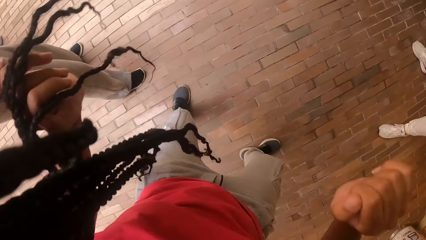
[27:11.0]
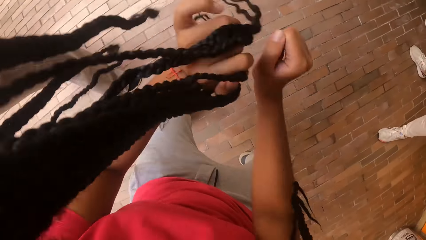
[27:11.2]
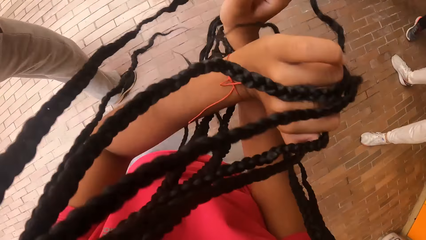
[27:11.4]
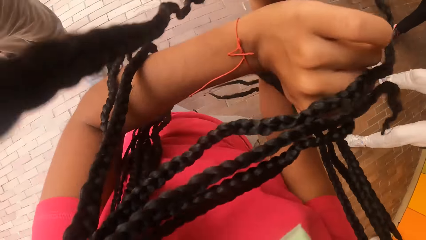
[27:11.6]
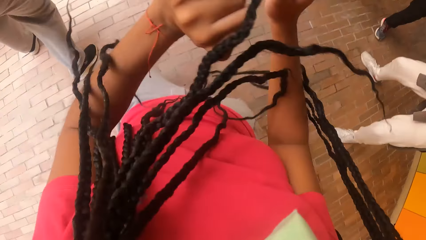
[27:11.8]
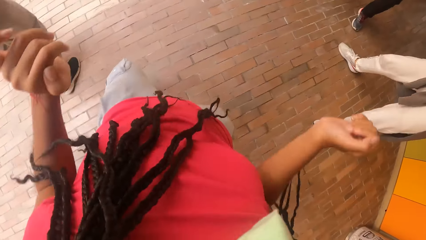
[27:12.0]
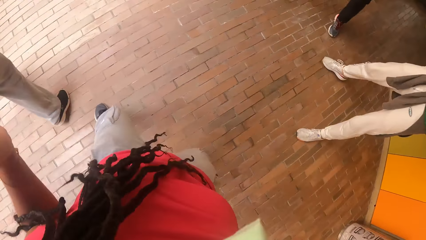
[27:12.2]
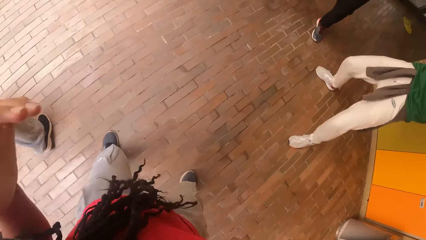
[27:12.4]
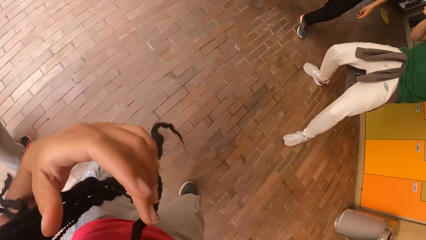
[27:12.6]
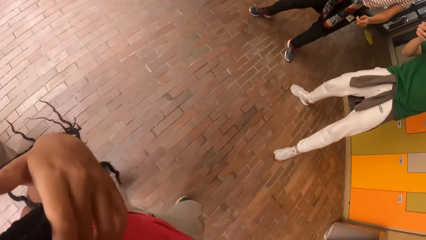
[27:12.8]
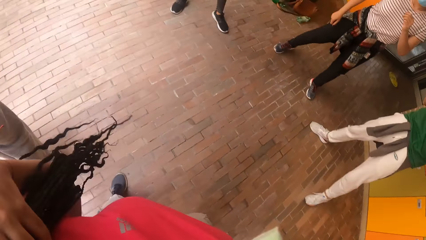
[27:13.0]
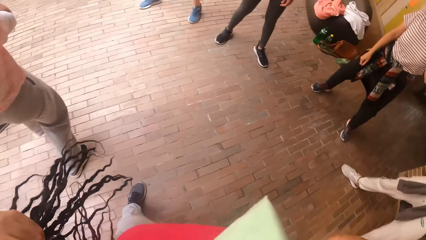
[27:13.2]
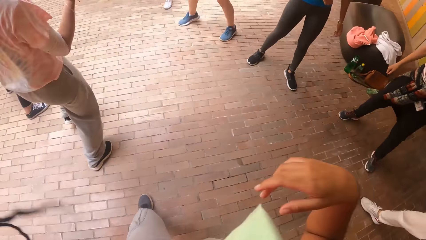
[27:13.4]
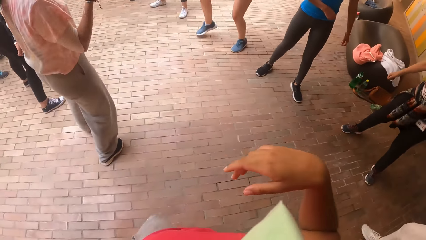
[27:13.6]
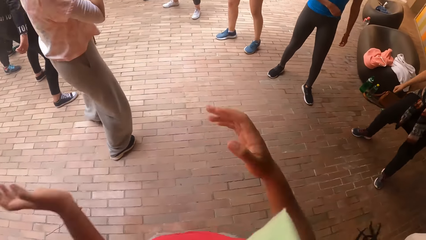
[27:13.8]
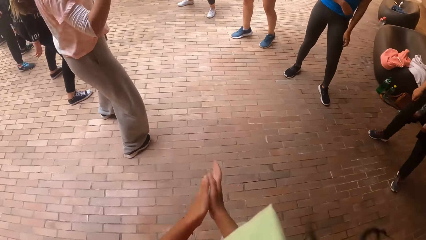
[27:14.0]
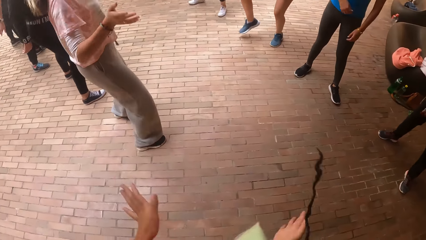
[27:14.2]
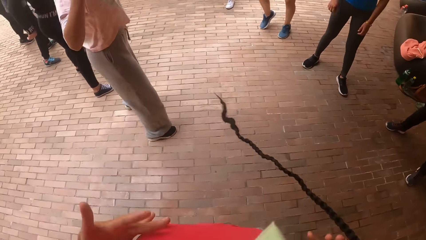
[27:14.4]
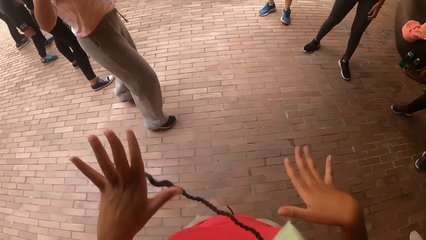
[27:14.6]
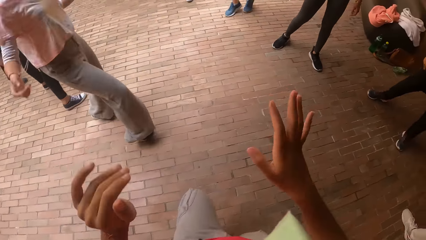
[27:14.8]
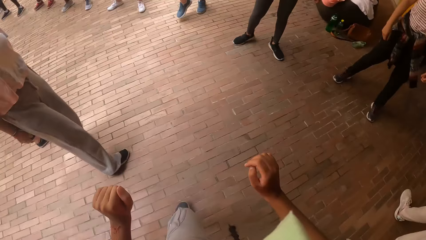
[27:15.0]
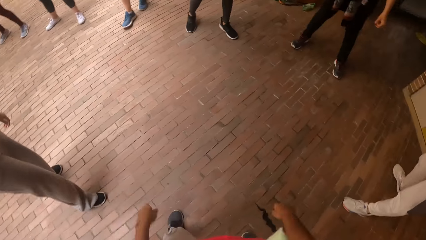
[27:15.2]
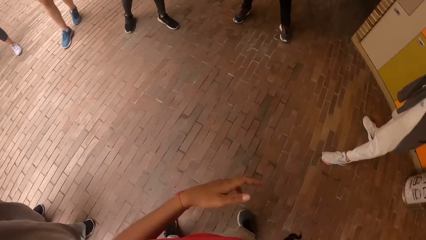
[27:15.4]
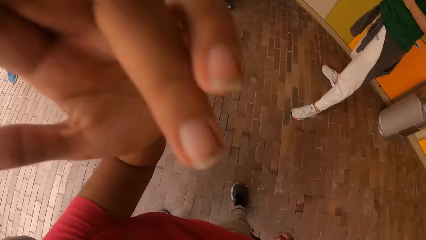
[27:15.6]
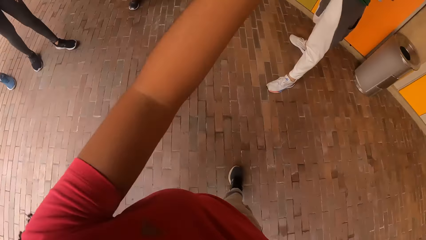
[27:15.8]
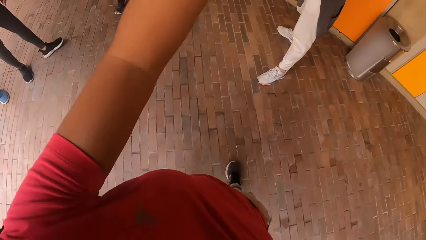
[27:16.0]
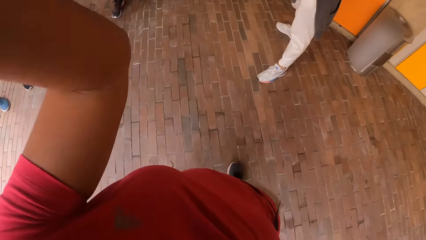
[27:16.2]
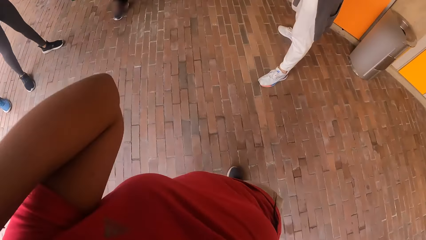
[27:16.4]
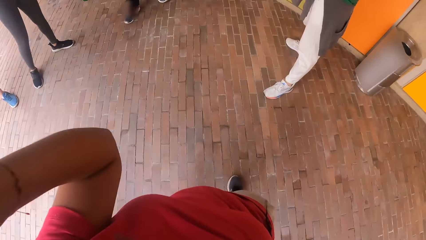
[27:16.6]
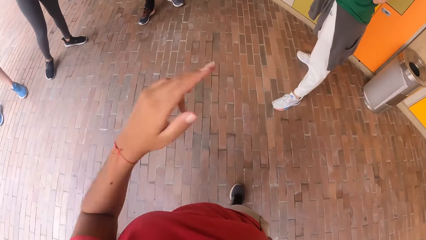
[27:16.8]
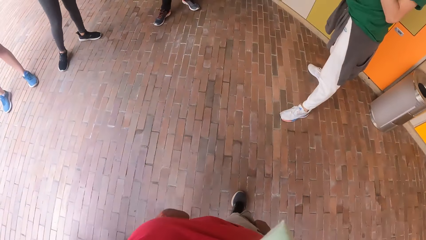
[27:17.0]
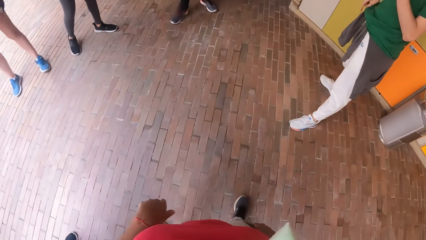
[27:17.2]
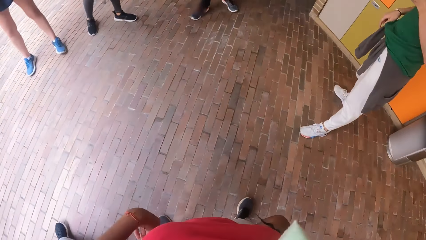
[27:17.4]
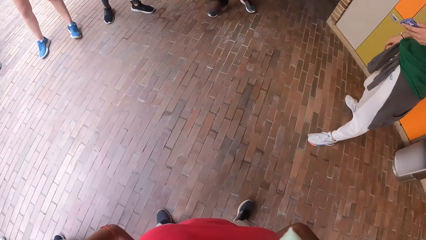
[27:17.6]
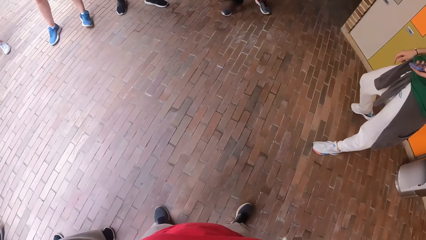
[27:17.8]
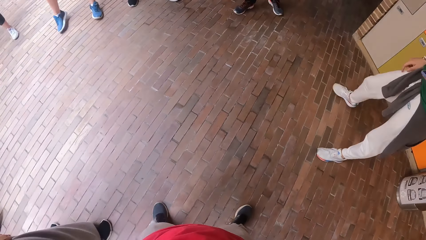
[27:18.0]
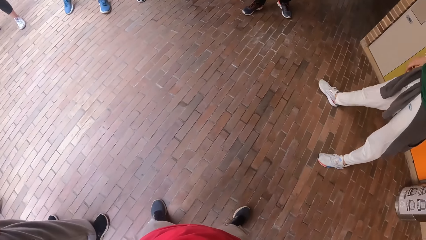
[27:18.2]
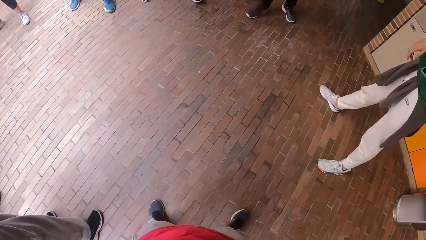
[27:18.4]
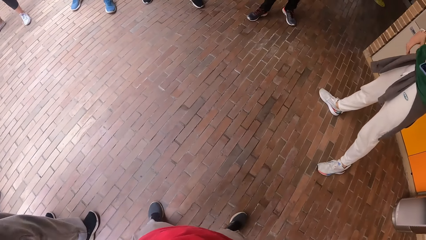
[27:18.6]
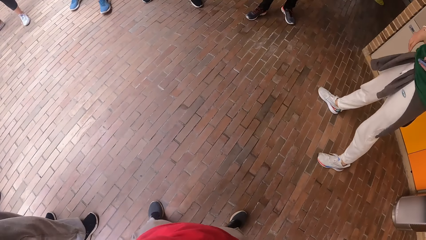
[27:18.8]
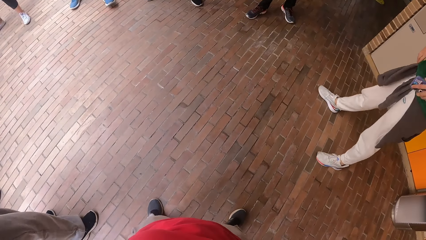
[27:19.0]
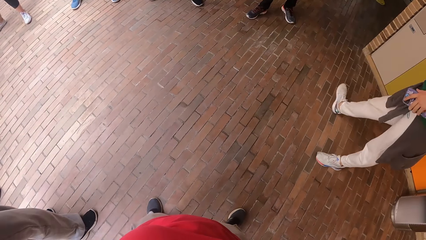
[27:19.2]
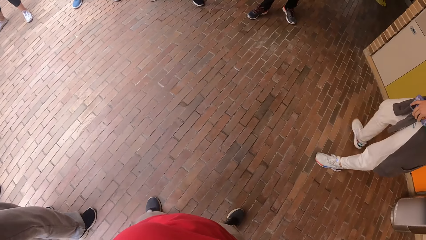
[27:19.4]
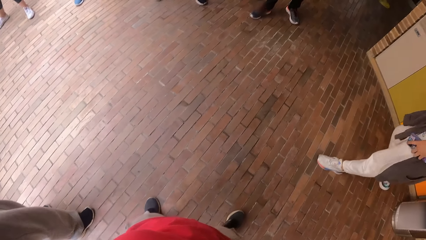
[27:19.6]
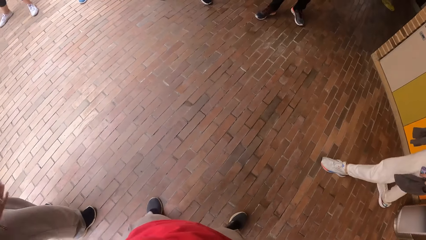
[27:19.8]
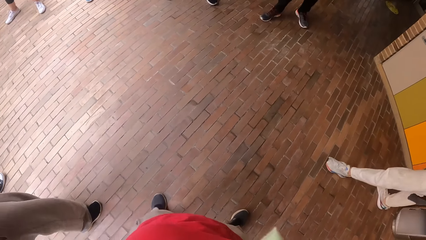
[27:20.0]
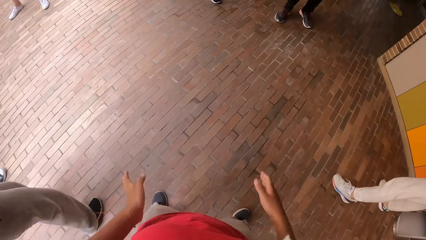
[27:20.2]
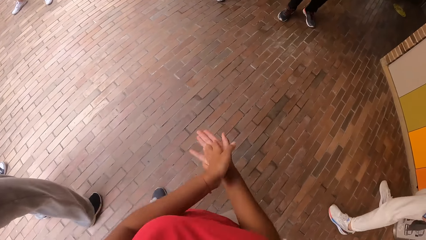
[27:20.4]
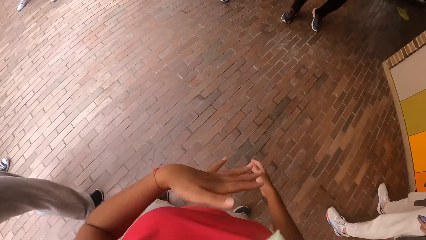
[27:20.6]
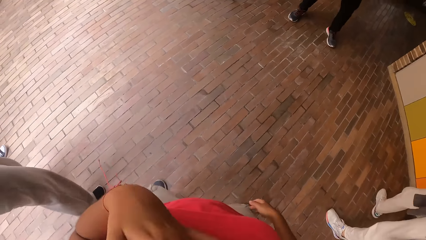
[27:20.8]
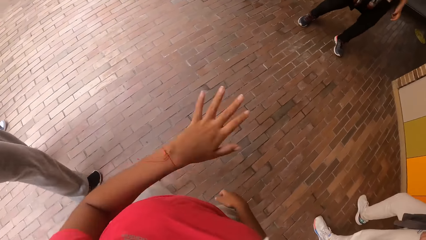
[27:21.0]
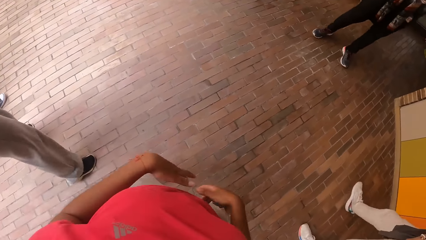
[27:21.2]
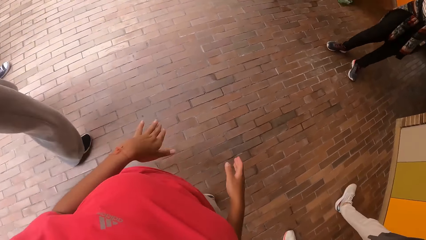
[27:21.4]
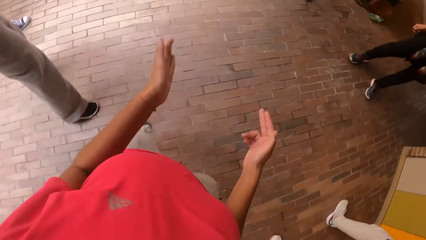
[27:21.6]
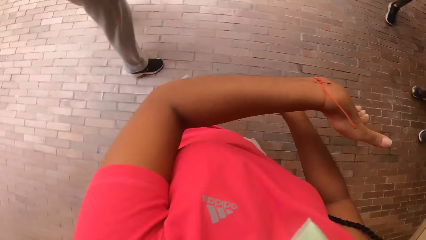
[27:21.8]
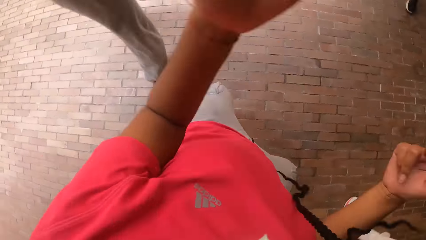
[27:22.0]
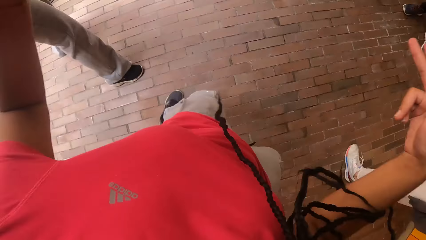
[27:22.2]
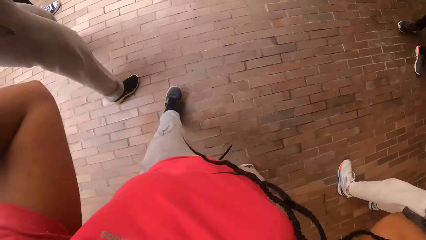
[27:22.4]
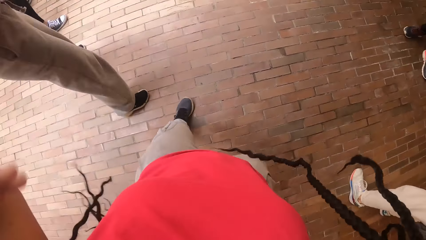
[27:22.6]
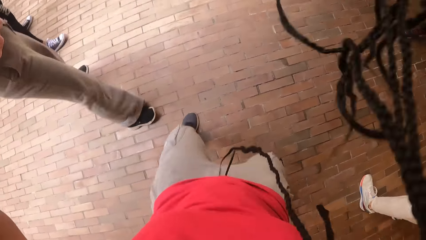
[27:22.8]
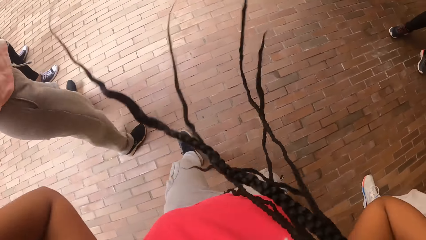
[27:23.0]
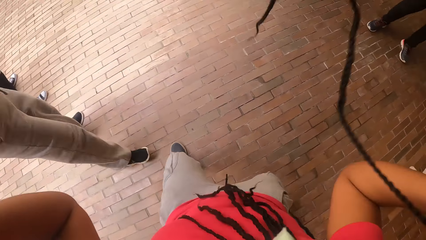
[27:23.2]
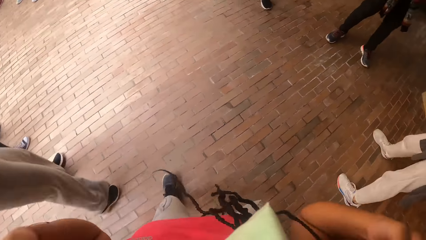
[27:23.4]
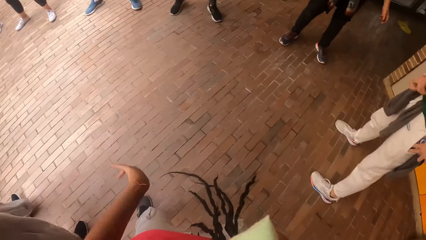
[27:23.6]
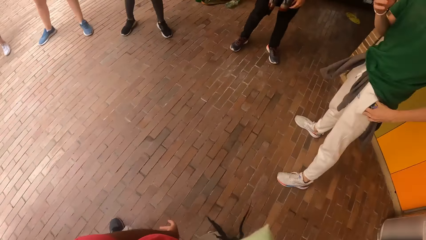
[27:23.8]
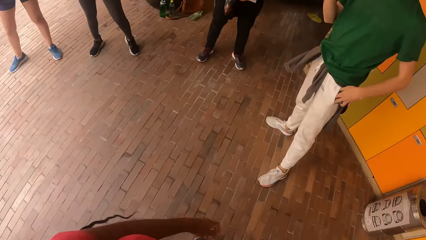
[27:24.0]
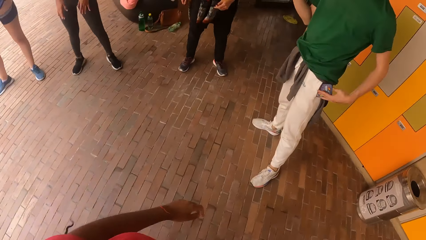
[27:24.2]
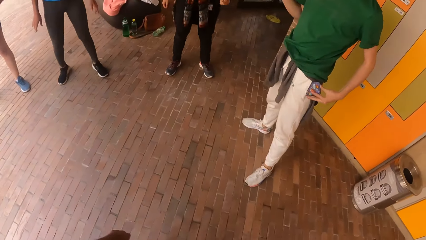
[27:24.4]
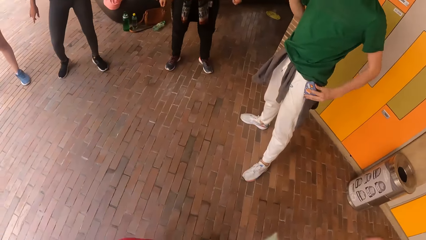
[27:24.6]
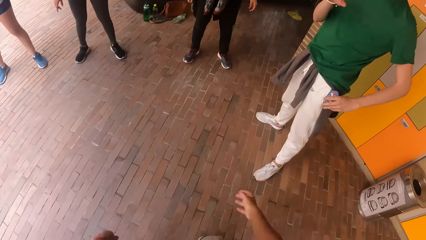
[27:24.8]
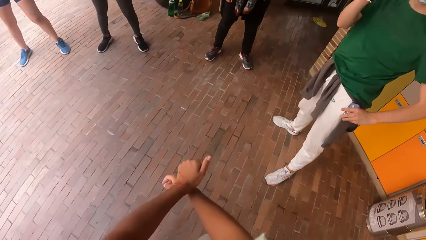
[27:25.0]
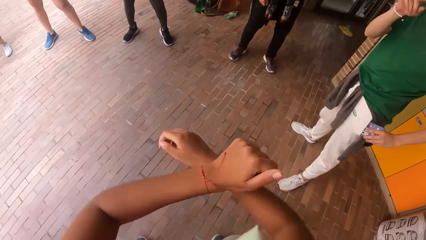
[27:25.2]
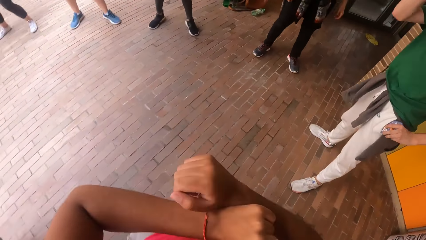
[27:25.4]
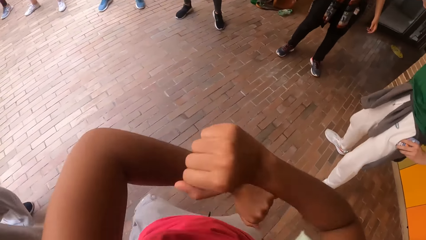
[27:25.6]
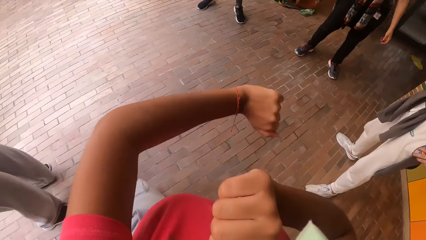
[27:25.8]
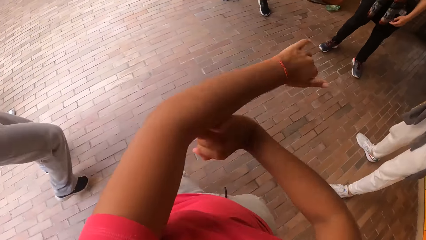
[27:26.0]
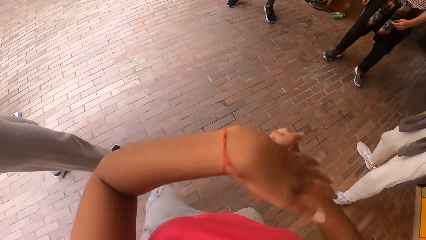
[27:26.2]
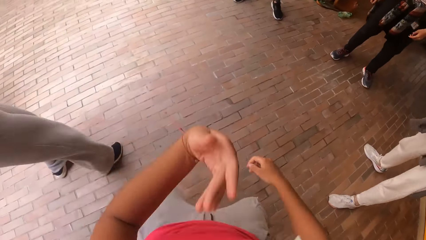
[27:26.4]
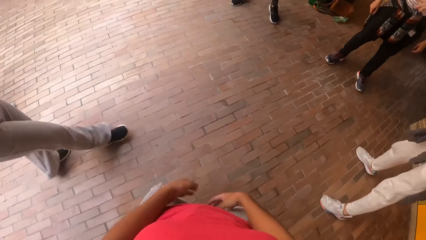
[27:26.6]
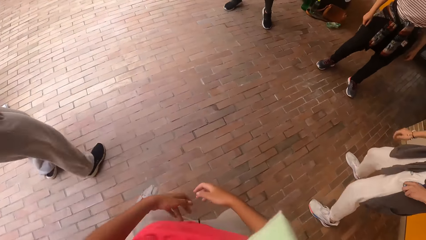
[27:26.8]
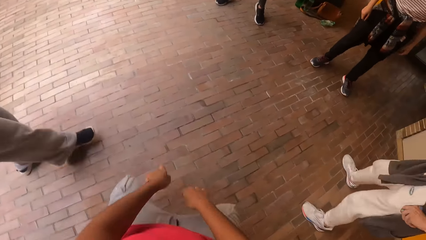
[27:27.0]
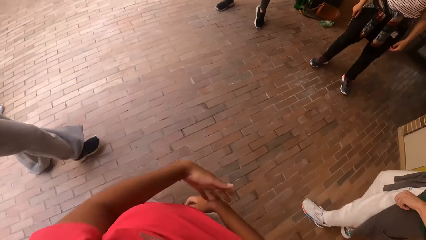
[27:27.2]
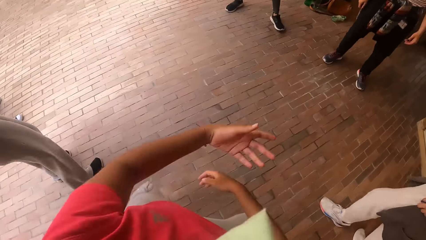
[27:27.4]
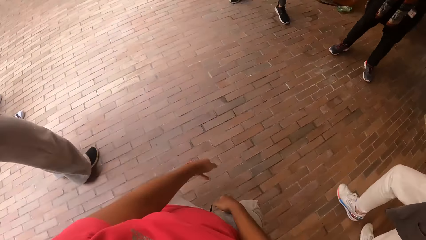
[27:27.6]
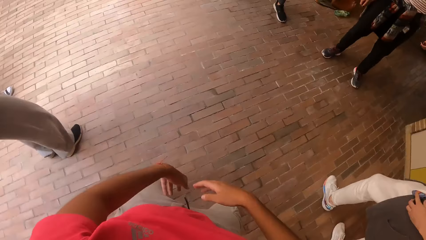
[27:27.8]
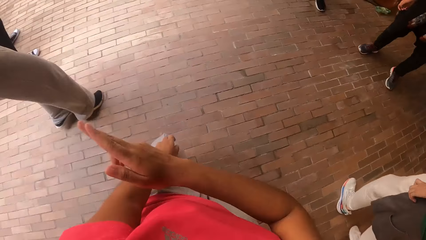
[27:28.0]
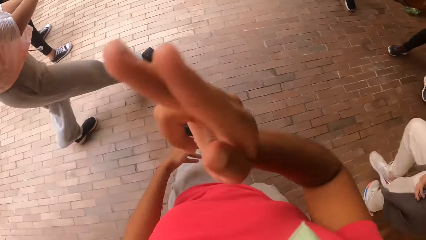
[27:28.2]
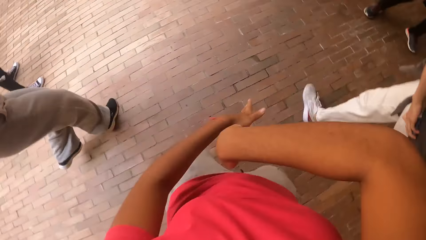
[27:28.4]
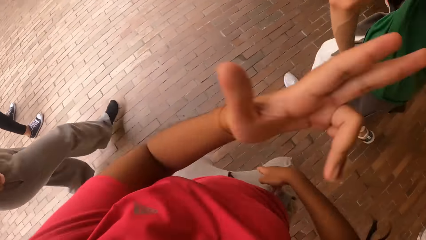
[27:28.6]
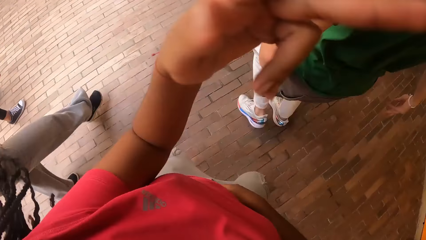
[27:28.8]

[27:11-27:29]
The camera wearer packs her hair to the back with her left hand. She looks around the room. A man holds a phone with his left hand. The camera wearer dances on a dance floor with a group of people. The man puts the phone in his pocket with his left hand.
